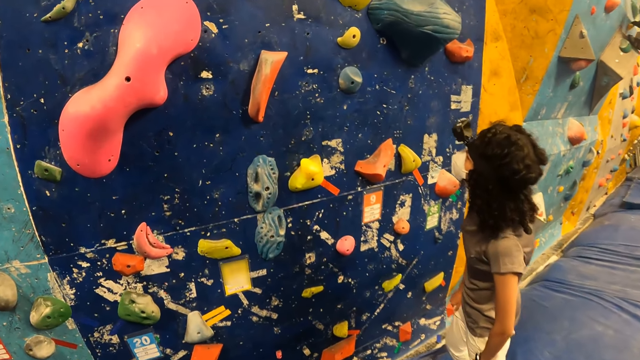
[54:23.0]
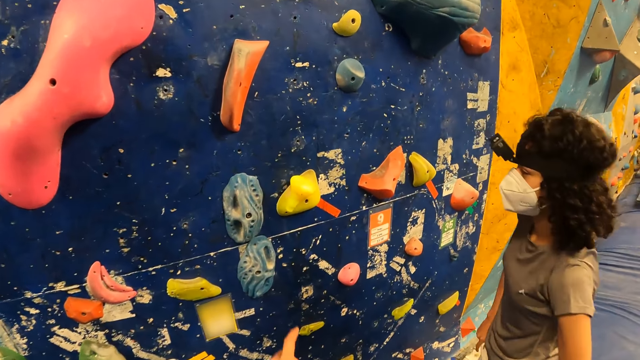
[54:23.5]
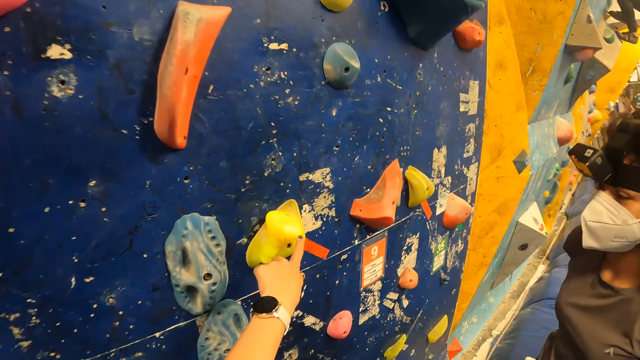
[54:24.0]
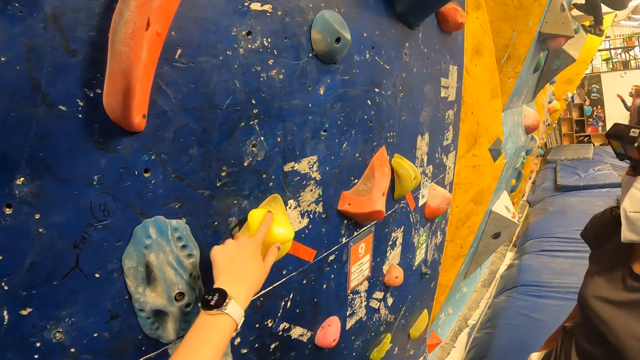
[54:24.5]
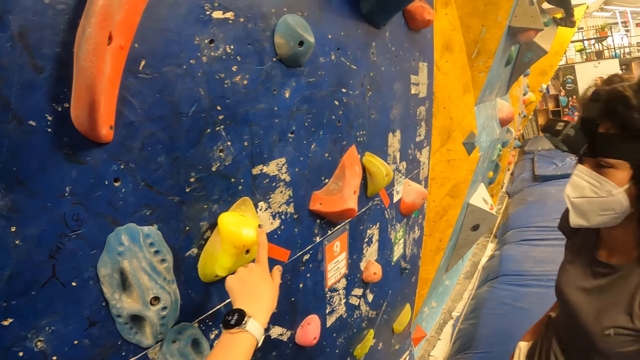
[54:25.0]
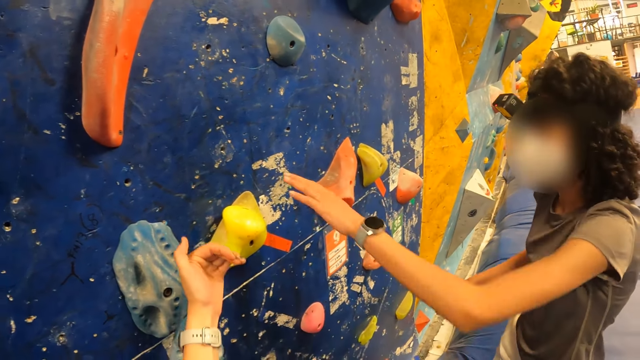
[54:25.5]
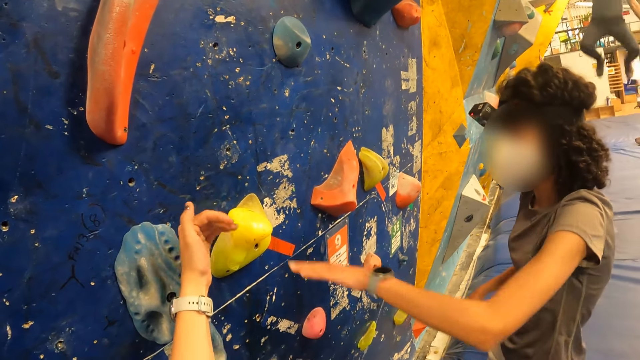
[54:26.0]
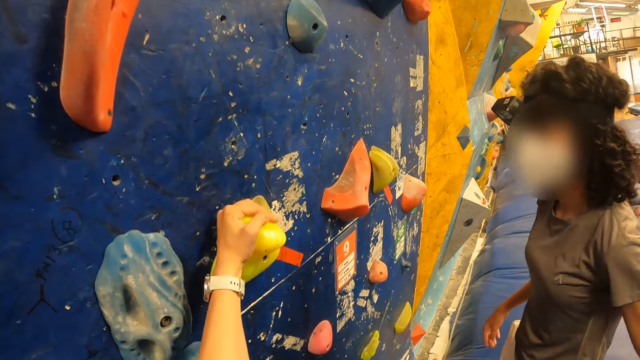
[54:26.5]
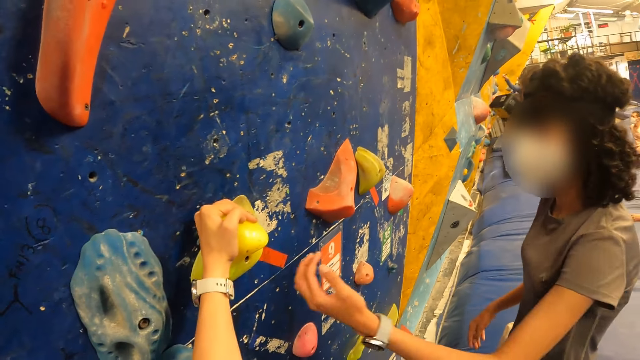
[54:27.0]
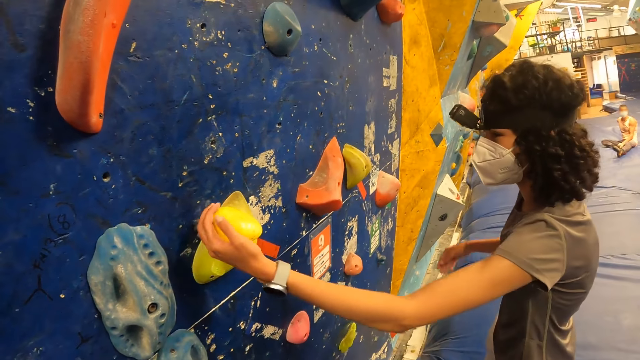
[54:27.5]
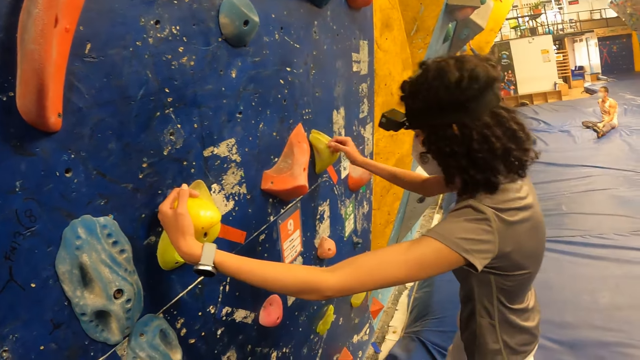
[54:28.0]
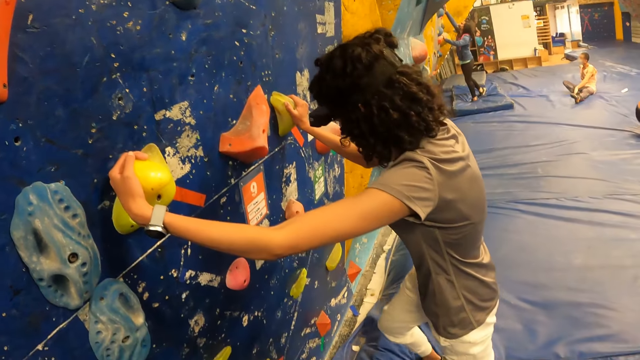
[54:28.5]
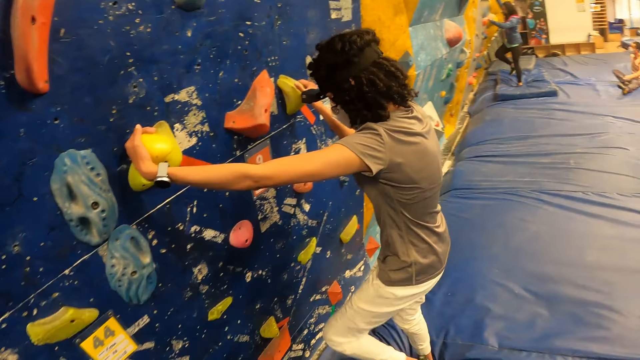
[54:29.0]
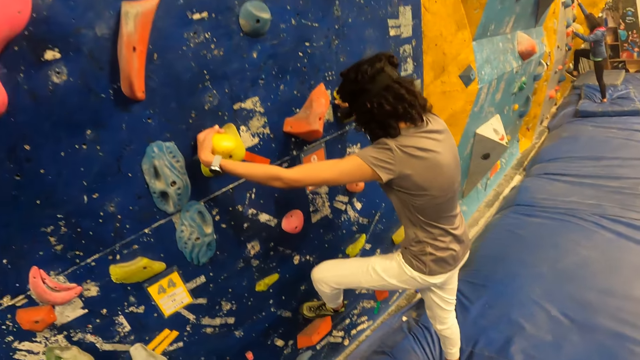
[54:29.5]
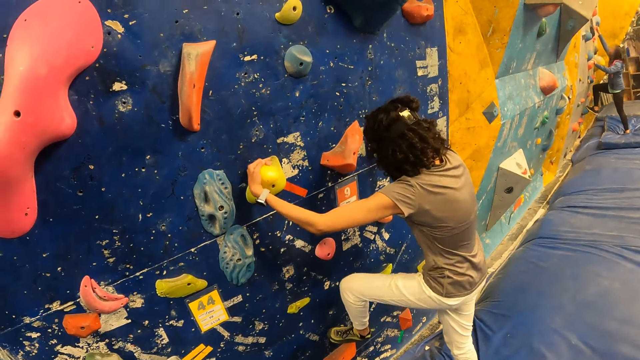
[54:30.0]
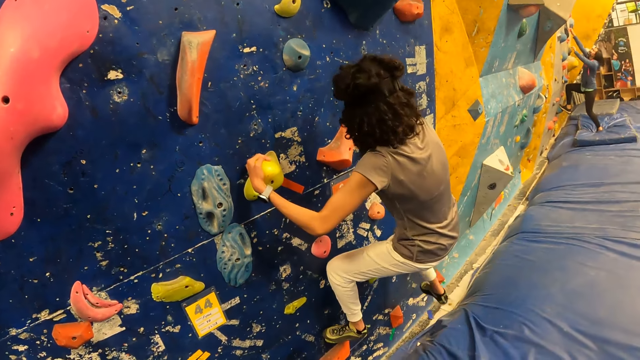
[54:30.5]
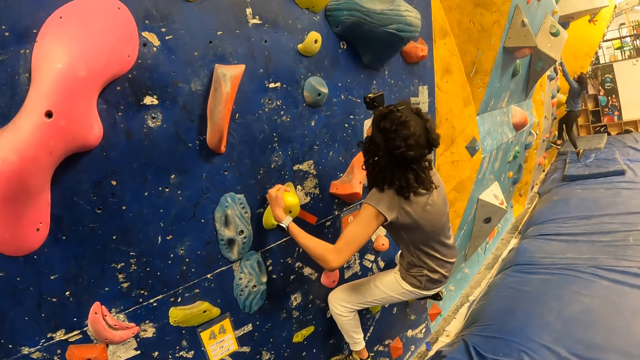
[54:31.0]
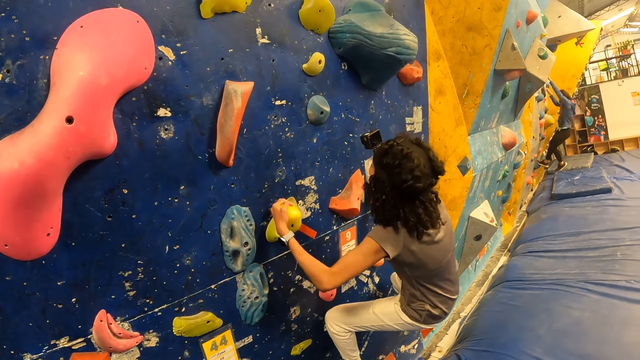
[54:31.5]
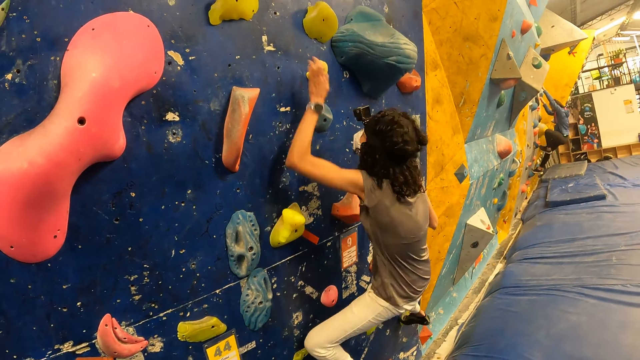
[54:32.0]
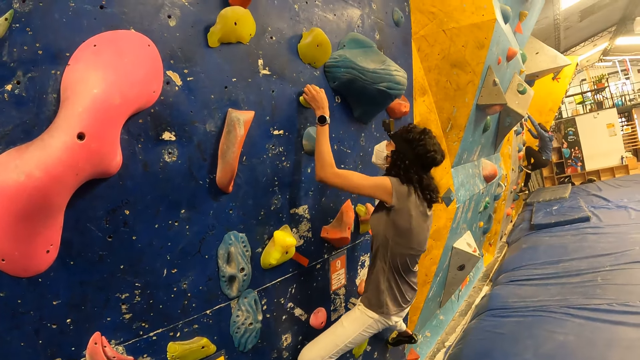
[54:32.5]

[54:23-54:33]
The camera wearer shows a lady the rock climber. She touches the wall with her left hand. The woman touches the wall with her left hand. The woman climbs the wall.

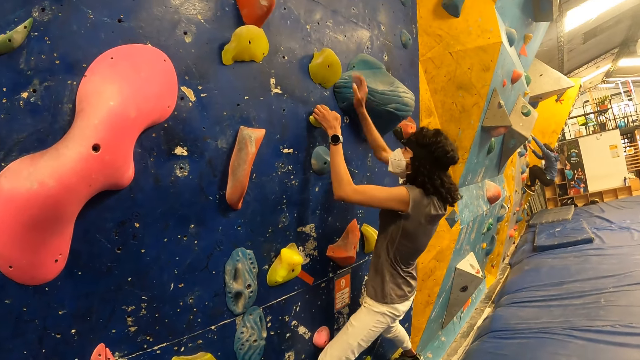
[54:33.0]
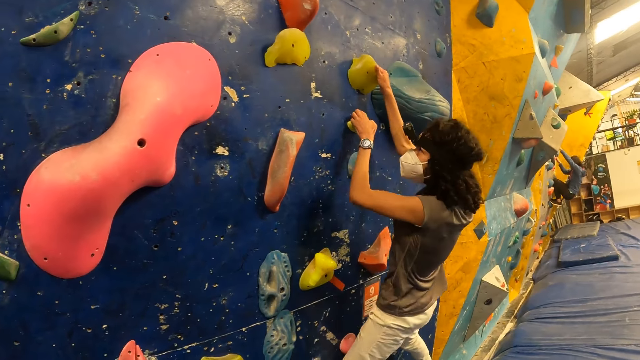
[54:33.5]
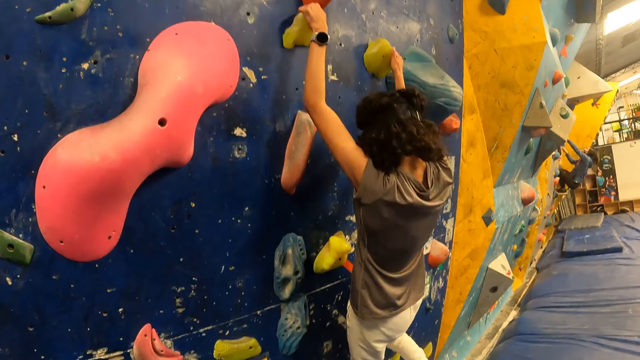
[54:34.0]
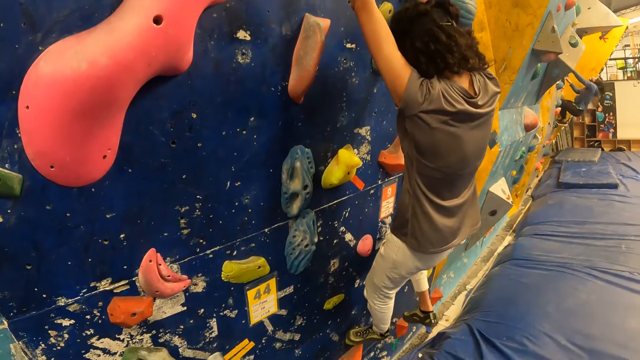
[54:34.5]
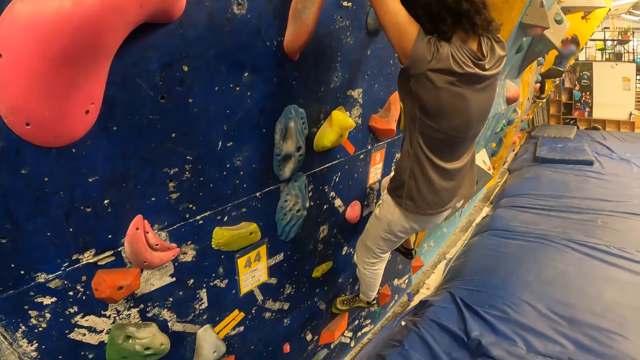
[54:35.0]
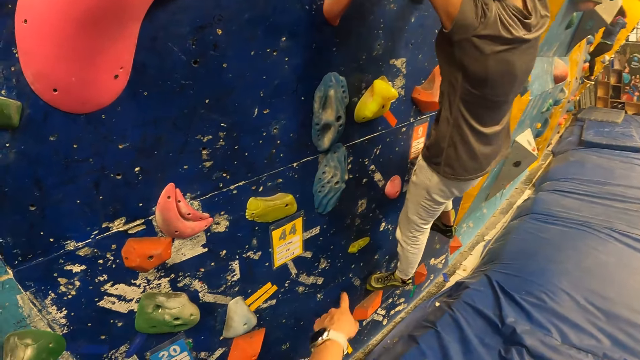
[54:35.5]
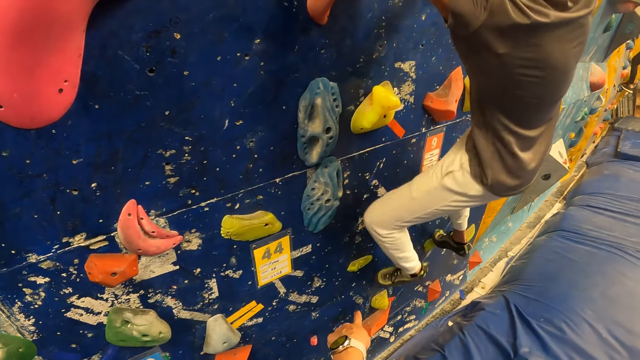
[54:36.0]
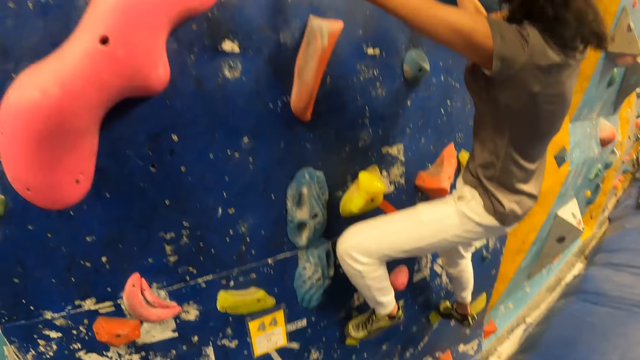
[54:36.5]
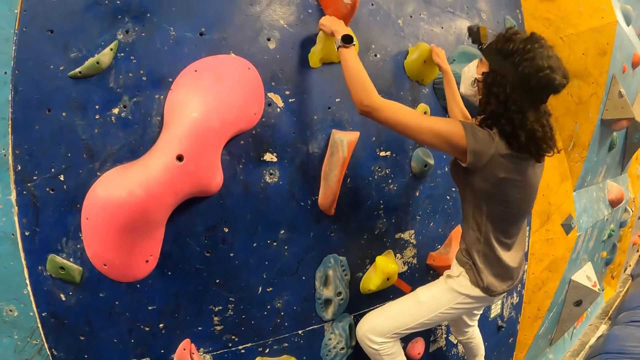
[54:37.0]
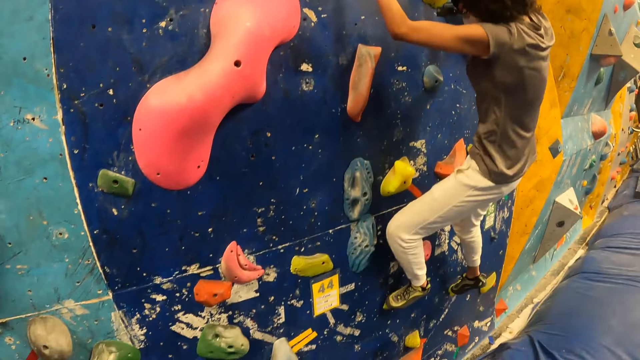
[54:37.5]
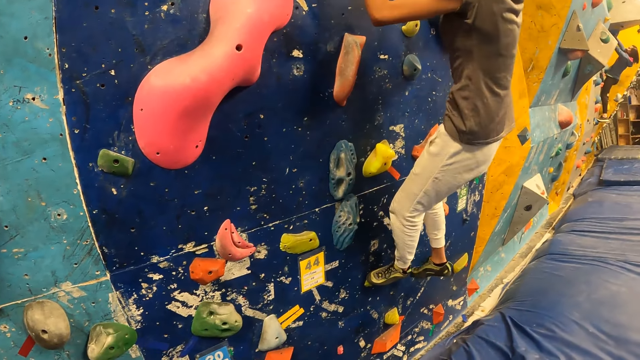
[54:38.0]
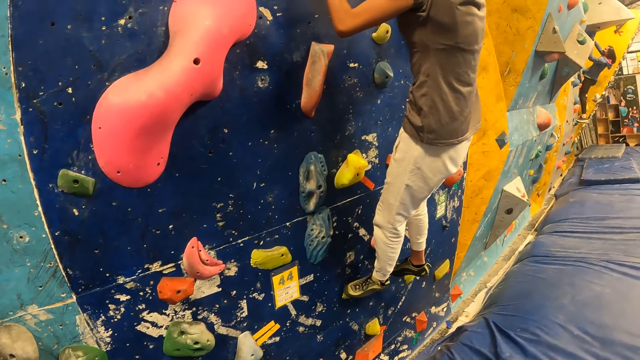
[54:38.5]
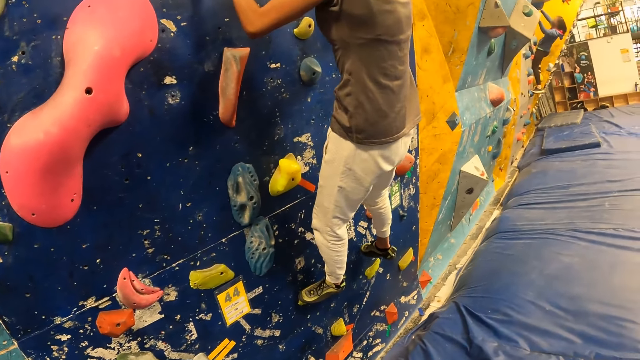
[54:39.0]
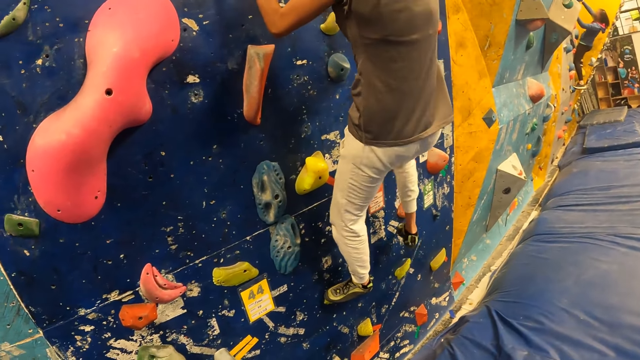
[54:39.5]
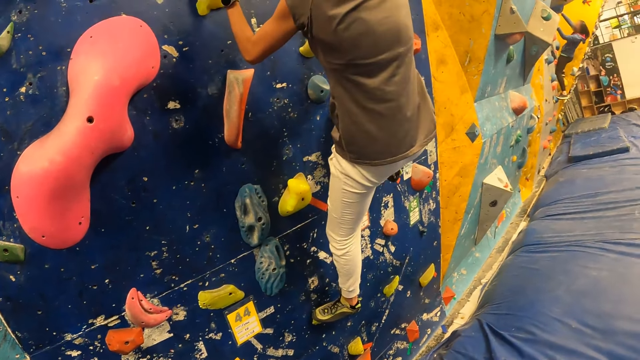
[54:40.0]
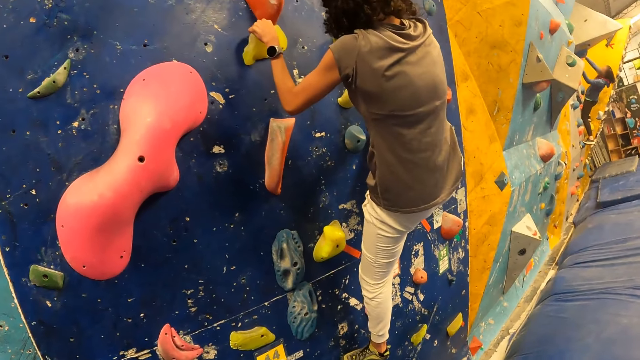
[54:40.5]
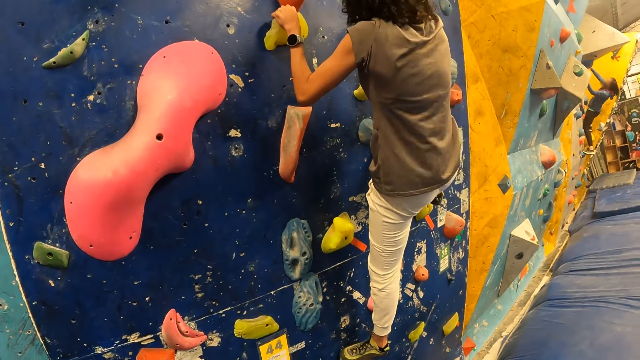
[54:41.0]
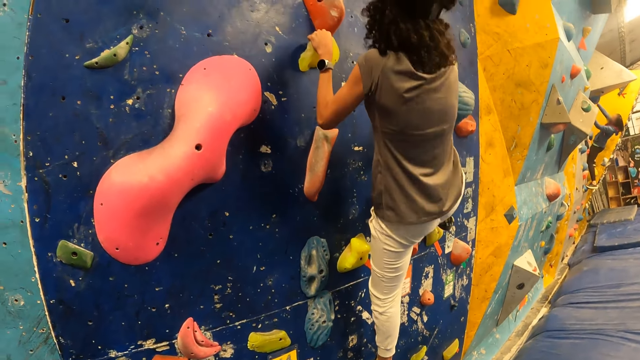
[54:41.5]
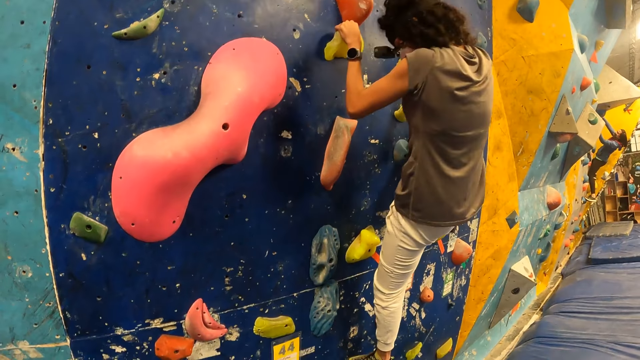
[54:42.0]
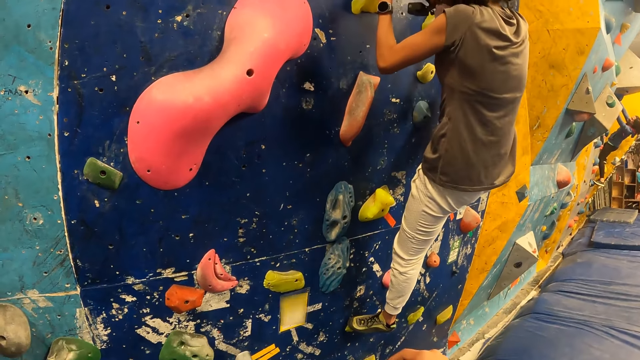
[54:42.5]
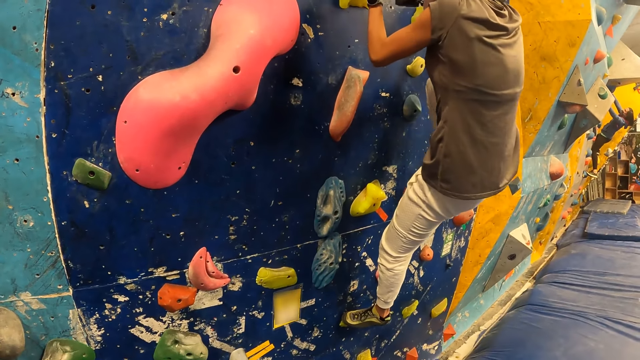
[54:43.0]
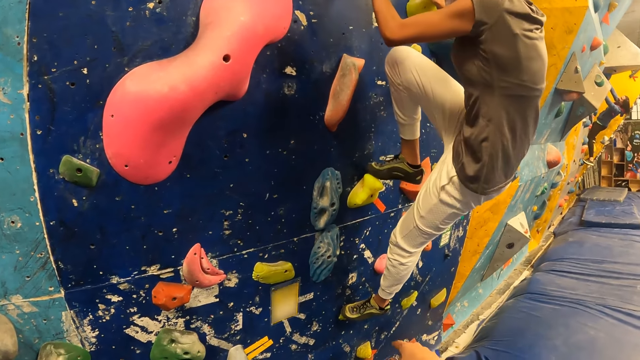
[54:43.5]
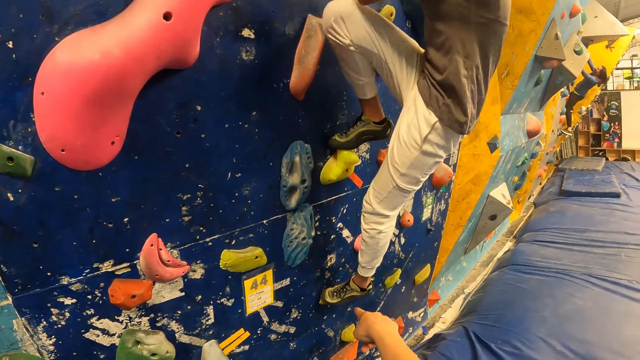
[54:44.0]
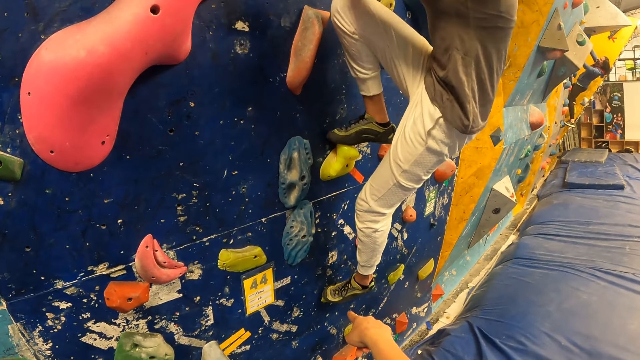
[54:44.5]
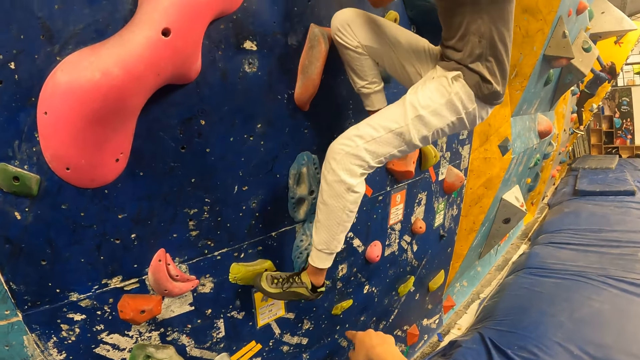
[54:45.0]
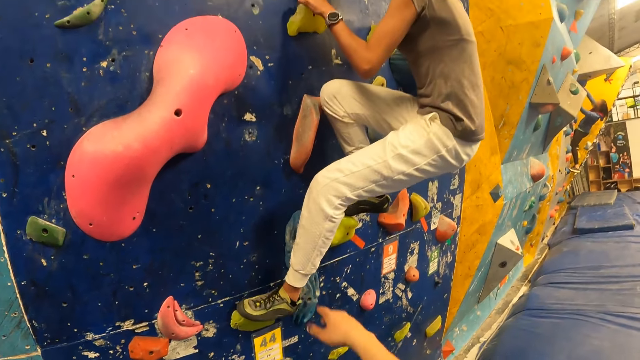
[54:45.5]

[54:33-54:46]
The camera wearer points at the rock climber for the lady. They look up. They point a finger at the lady.
